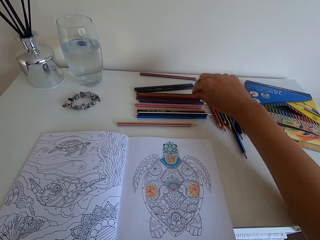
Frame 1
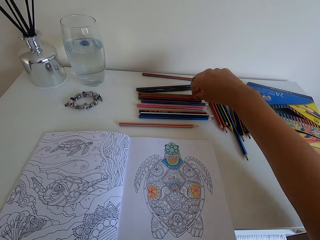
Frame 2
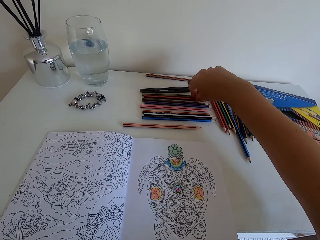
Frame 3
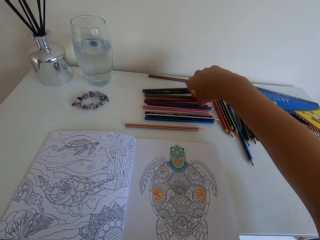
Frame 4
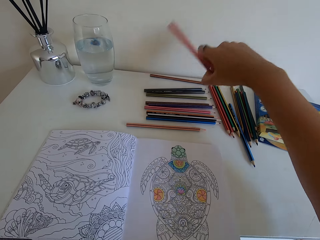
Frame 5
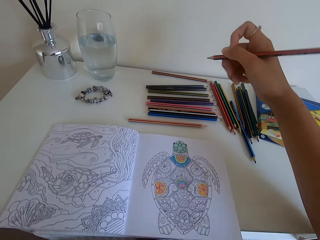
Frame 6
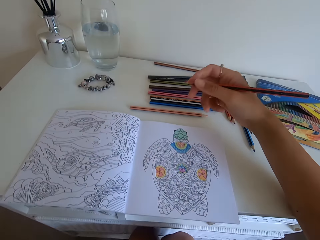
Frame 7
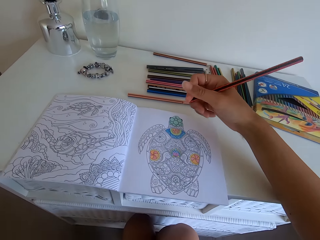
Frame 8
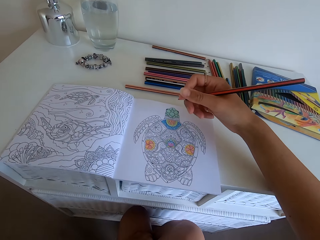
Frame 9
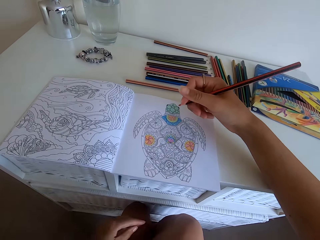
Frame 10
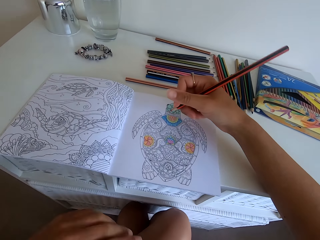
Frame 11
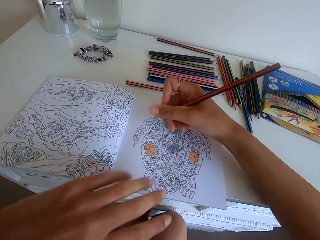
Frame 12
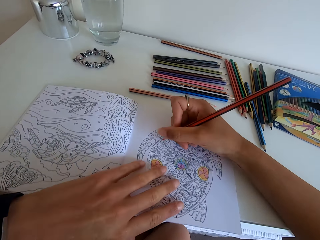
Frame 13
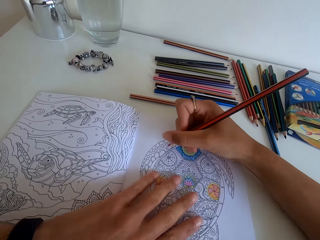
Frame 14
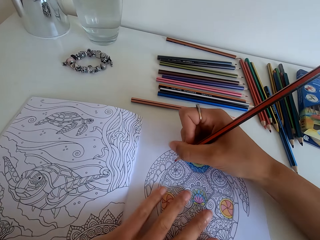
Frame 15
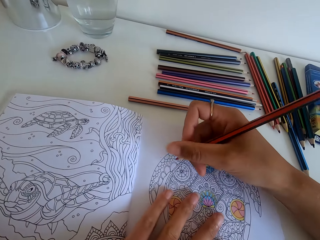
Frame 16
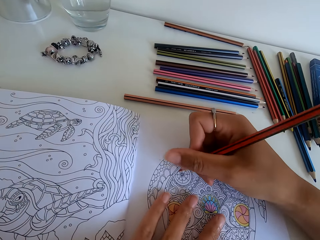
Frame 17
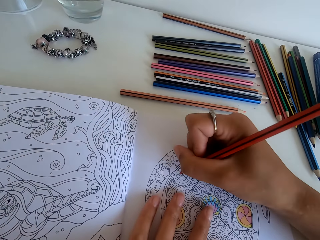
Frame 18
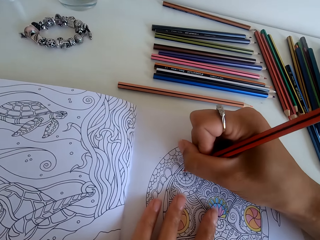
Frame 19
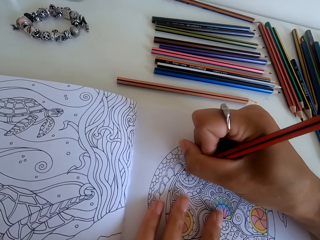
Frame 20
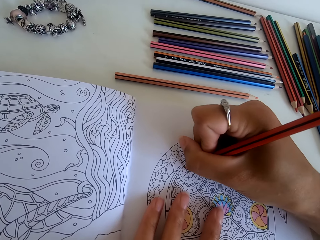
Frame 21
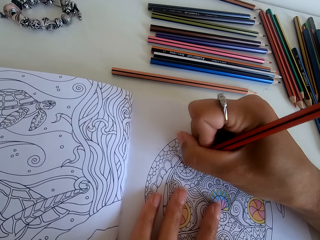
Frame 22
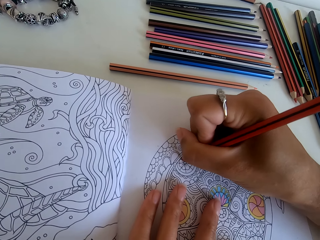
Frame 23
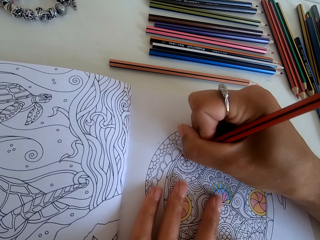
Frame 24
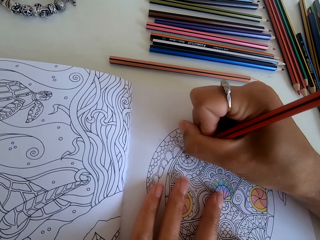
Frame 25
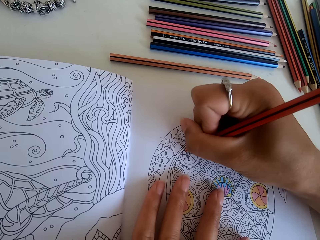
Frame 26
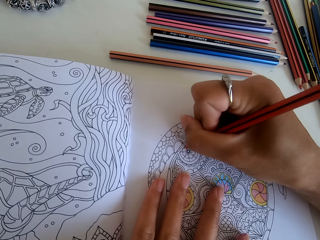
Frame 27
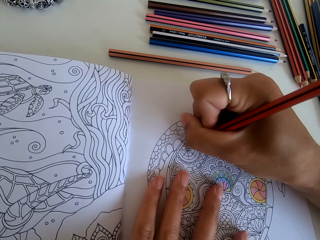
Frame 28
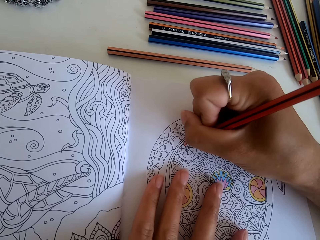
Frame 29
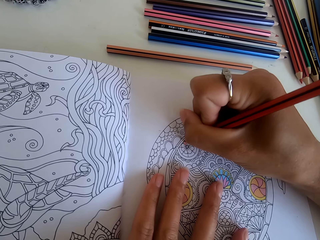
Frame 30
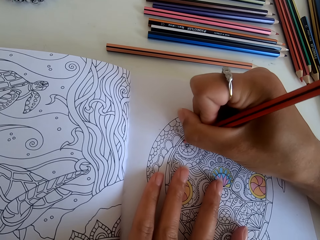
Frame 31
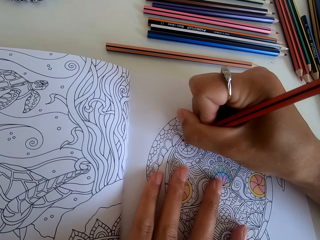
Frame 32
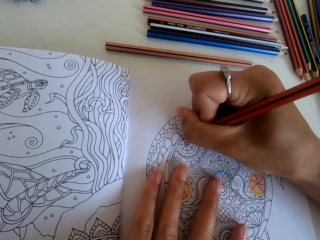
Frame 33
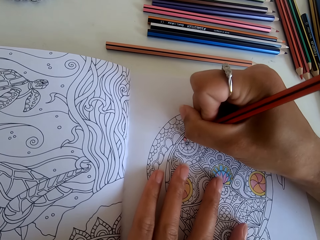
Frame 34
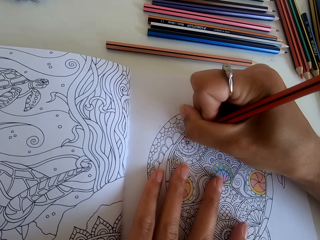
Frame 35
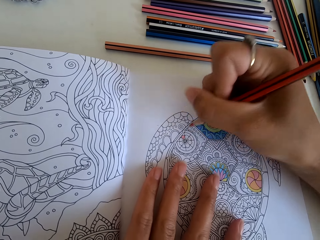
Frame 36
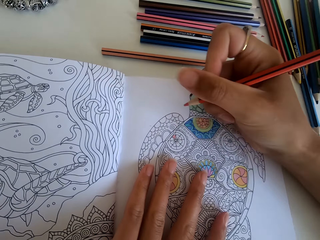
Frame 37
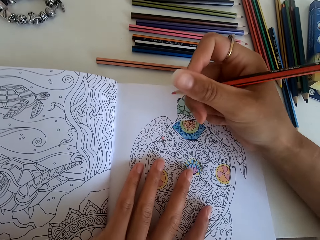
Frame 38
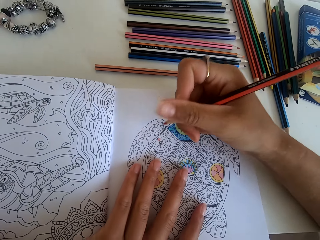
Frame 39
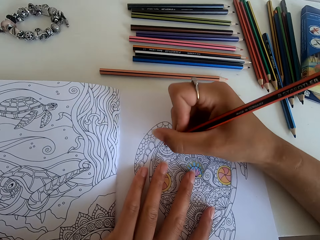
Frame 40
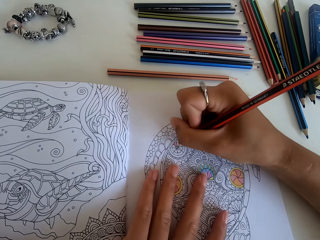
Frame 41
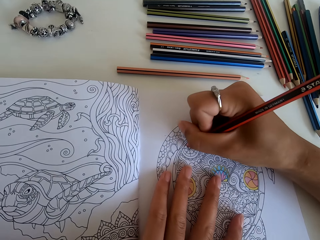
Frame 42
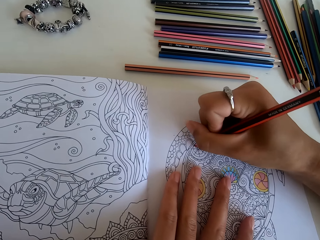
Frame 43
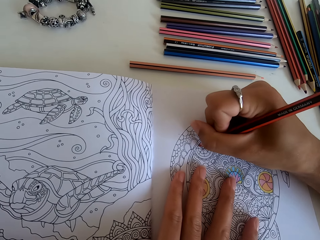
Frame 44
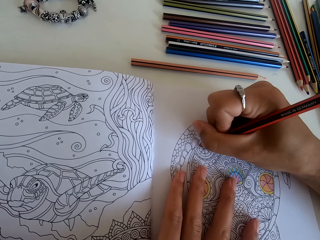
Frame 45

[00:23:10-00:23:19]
The camera wearer picks up another color pencil. They color the turtle art with the color pencil.

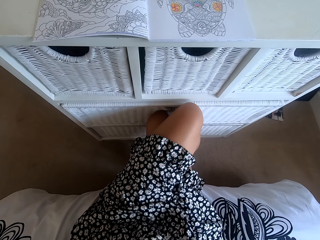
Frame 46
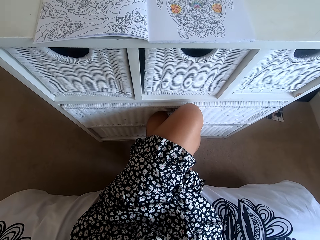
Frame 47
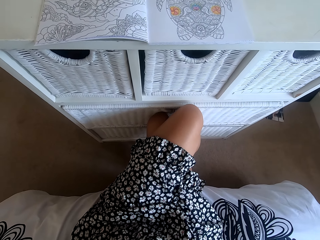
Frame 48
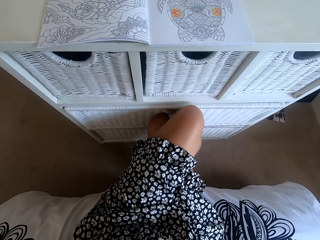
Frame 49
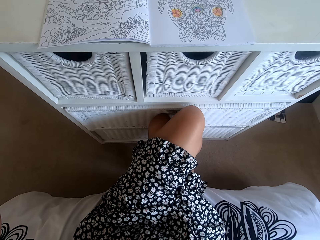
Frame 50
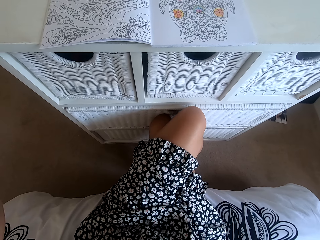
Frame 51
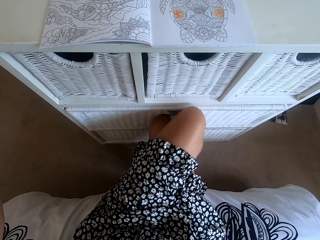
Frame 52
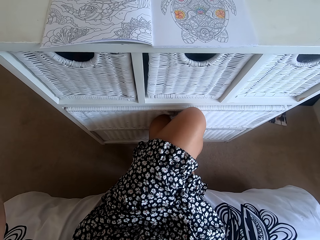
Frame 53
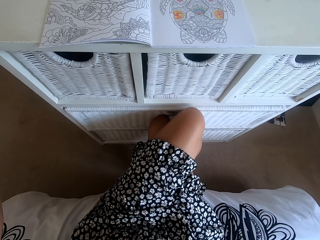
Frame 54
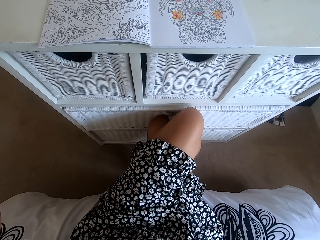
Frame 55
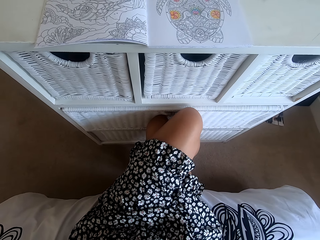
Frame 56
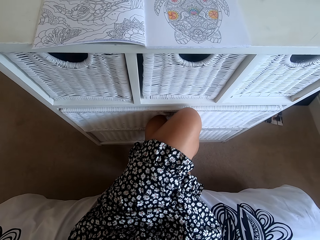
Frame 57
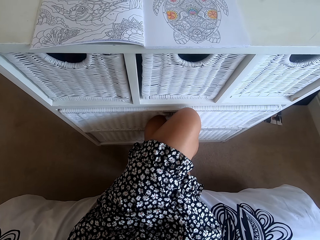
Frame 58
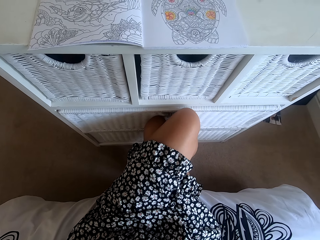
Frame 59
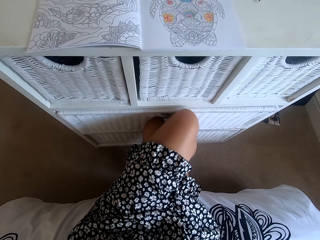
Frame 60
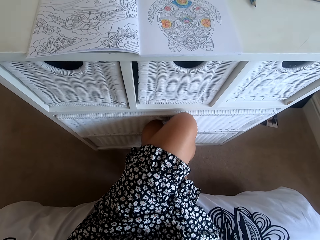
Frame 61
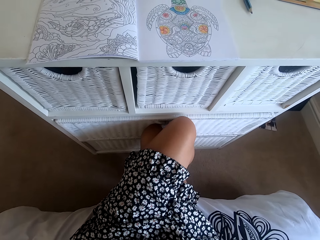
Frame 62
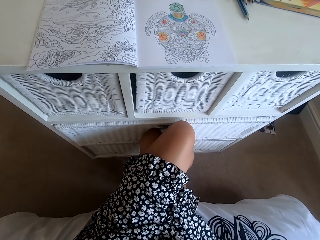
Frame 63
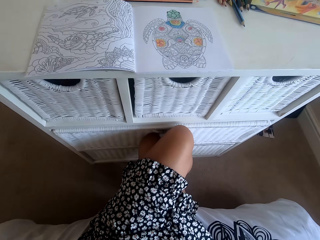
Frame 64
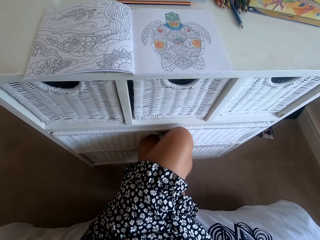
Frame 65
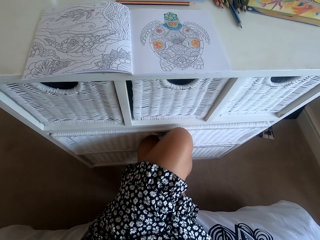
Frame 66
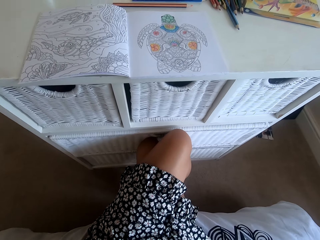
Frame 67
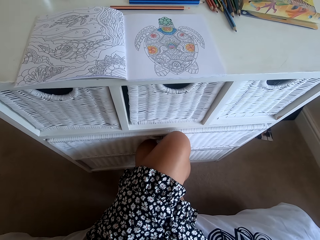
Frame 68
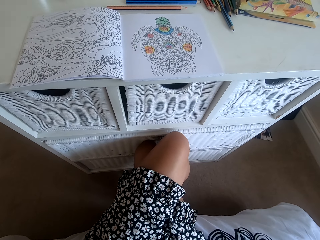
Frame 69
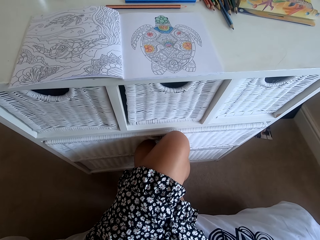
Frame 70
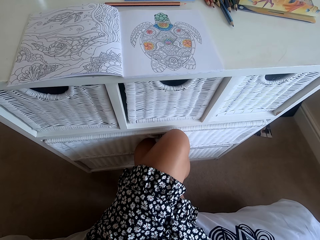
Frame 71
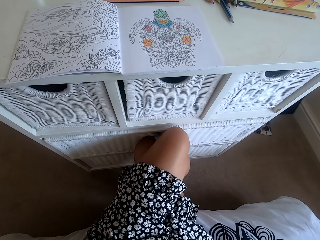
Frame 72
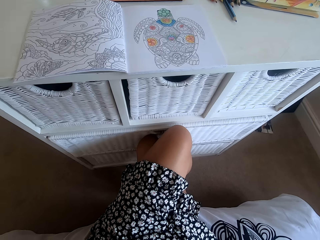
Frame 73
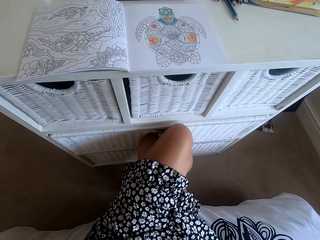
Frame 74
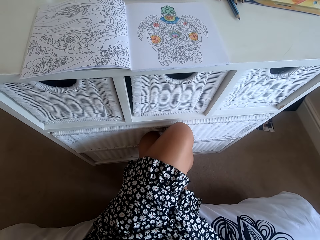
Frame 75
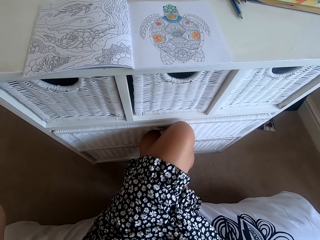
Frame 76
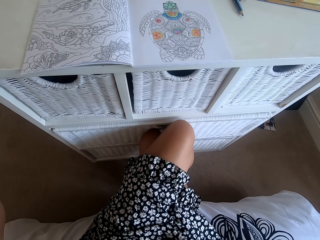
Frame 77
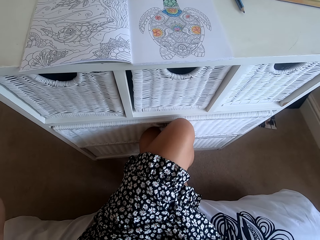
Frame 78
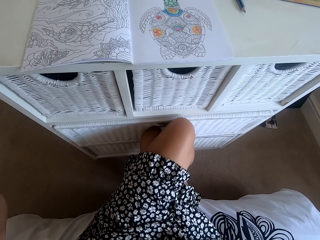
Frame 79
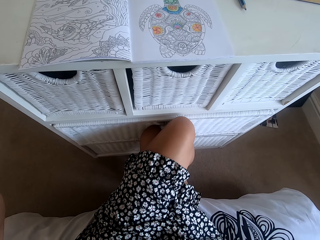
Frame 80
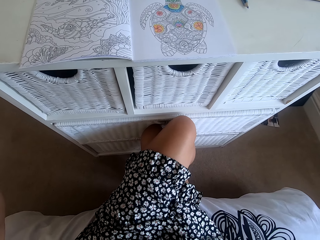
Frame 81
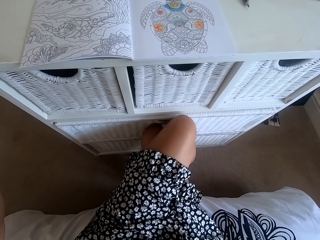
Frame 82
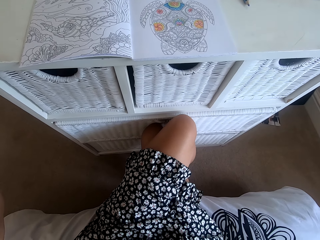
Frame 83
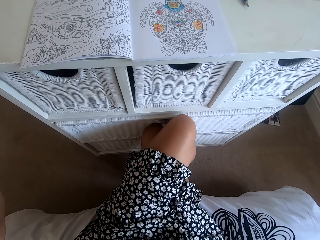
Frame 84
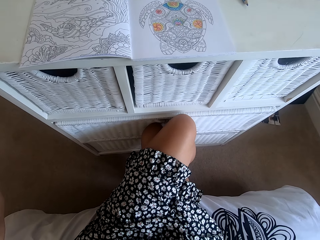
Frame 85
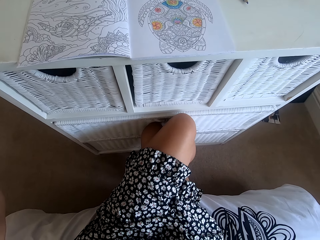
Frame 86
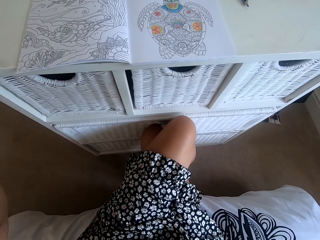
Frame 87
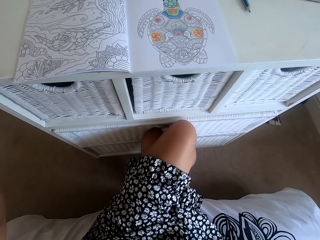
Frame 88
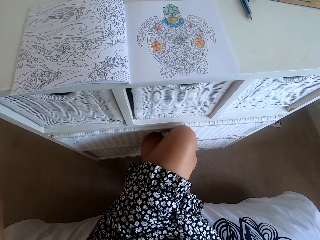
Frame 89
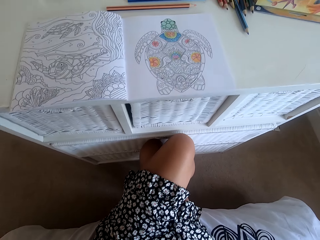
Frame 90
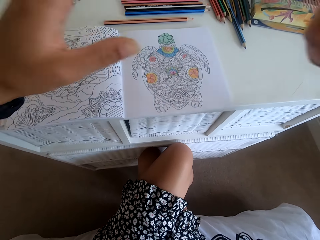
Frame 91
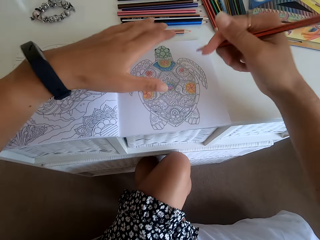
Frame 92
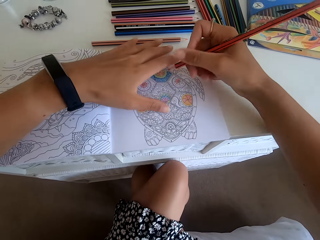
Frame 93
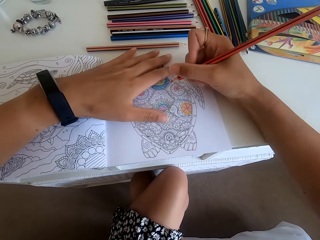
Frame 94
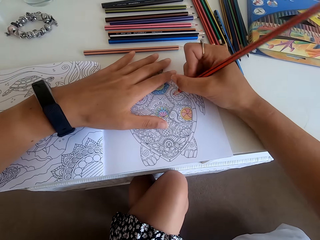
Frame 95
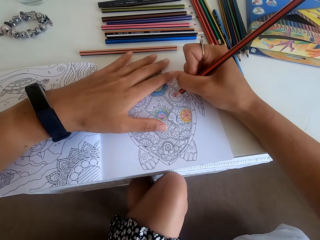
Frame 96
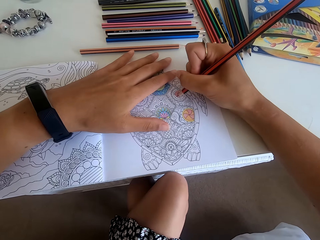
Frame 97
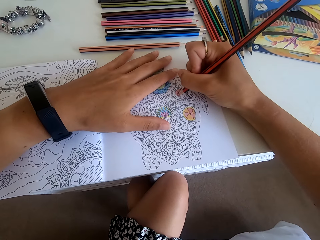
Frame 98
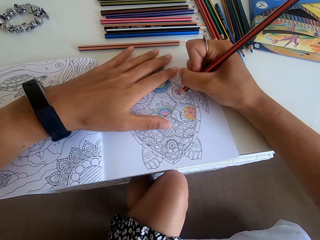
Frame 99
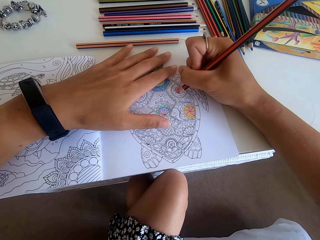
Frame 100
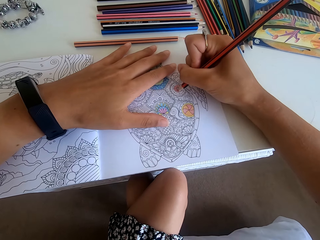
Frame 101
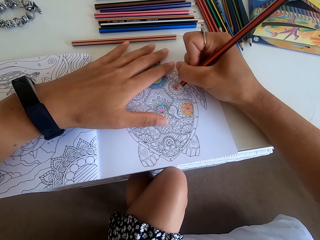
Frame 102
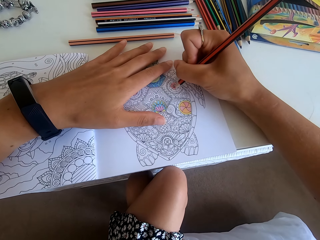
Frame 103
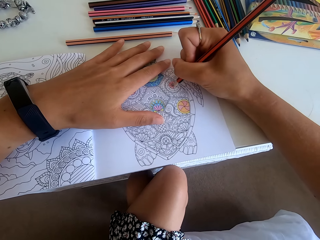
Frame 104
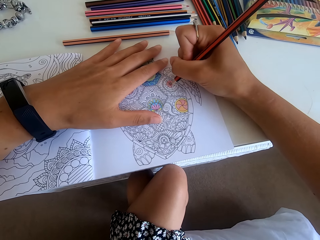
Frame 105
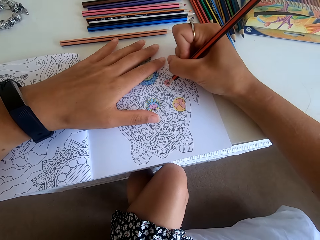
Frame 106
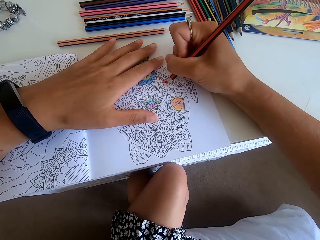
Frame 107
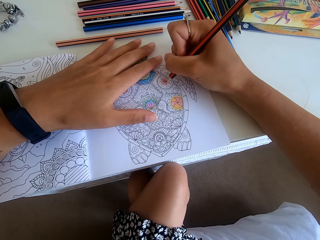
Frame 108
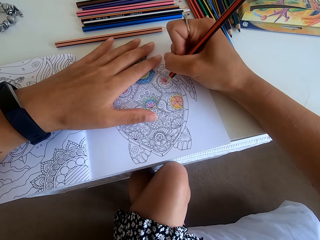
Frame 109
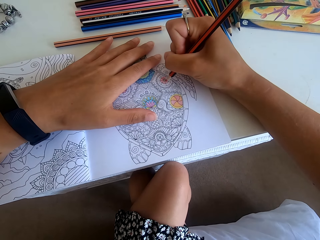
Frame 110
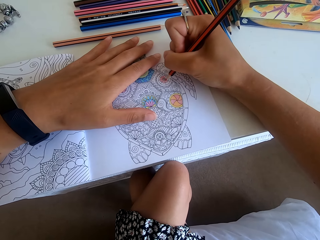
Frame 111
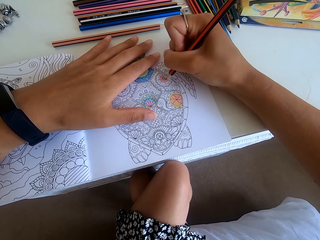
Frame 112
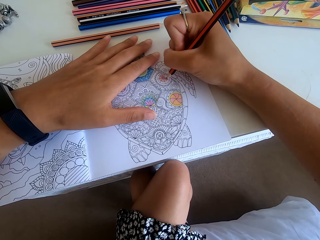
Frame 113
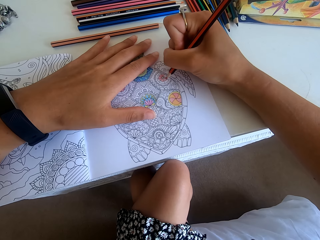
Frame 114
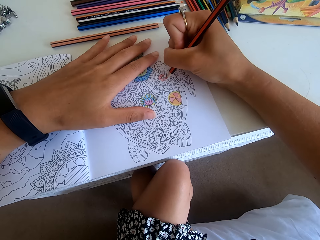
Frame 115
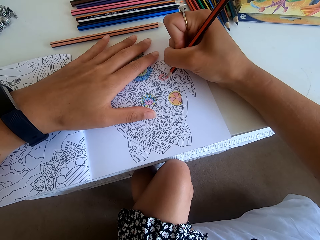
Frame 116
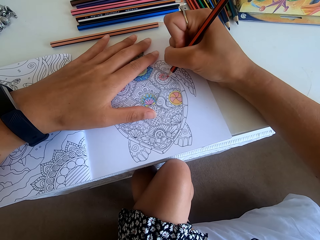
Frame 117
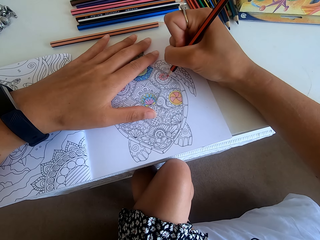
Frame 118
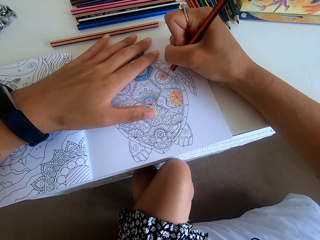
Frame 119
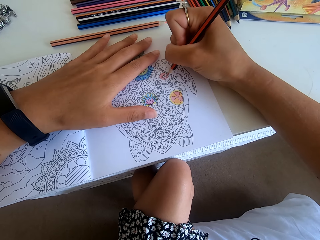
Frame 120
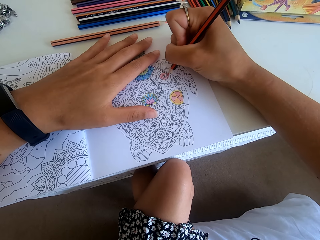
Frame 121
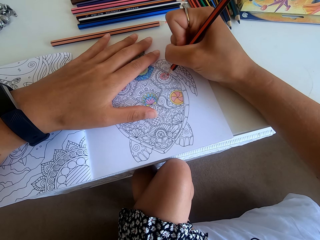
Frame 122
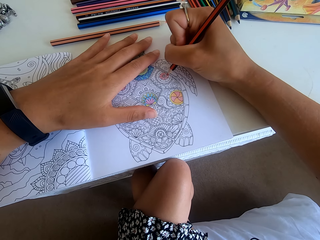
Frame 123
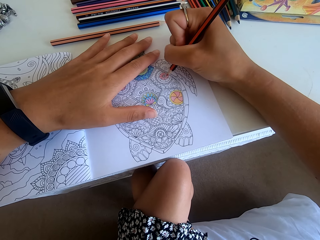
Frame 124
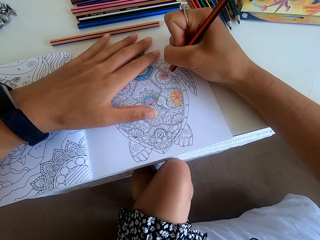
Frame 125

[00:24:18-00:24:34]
The camera wearer does something. They paint the book.
